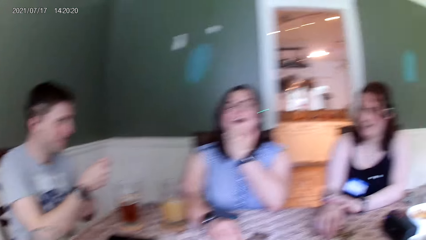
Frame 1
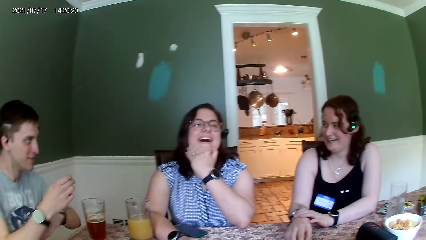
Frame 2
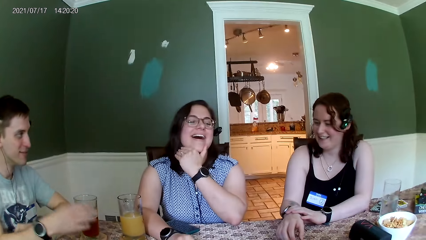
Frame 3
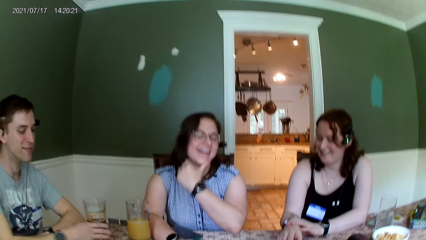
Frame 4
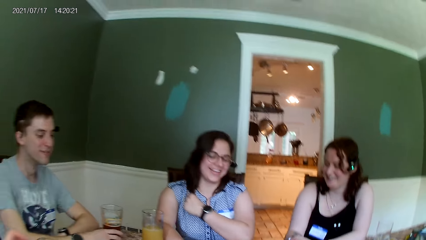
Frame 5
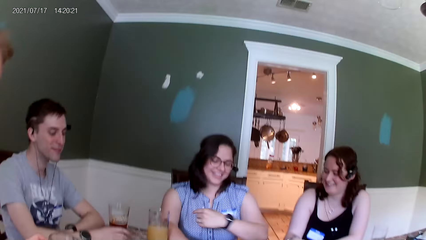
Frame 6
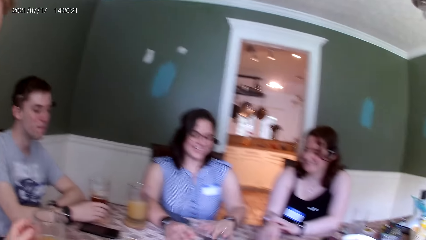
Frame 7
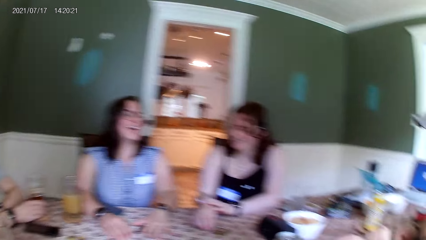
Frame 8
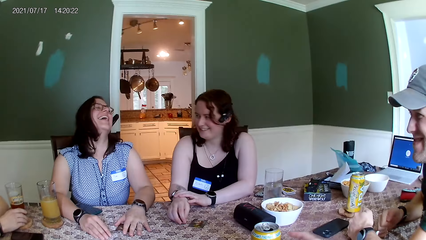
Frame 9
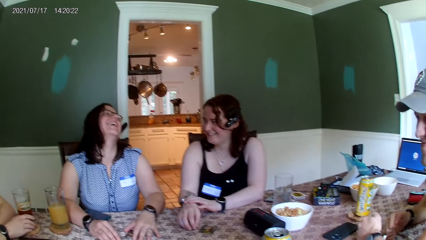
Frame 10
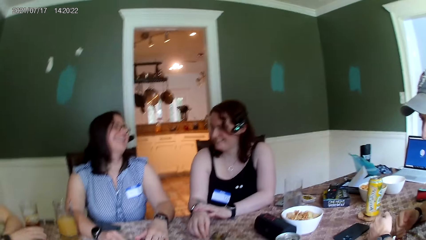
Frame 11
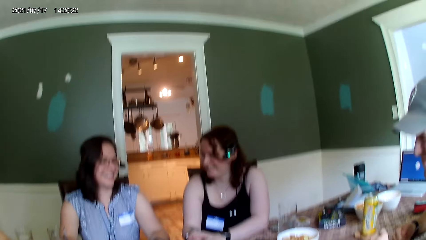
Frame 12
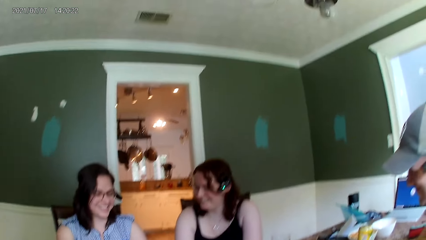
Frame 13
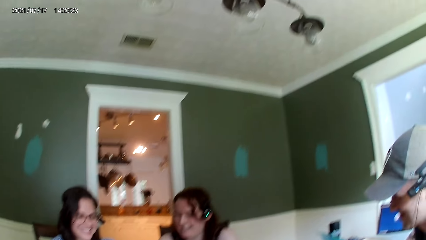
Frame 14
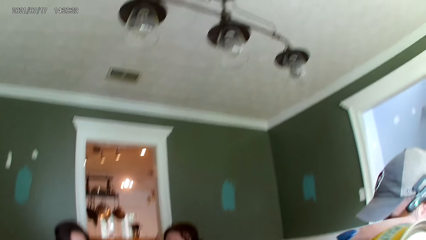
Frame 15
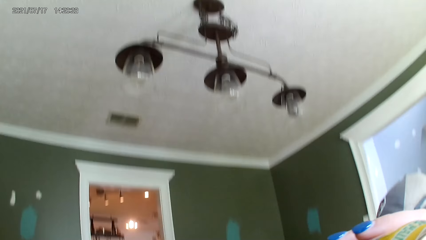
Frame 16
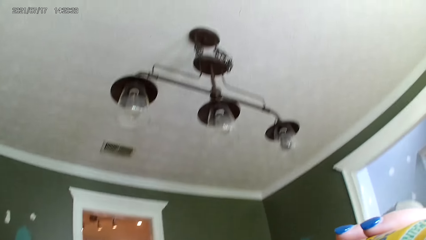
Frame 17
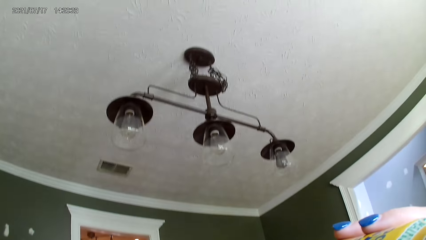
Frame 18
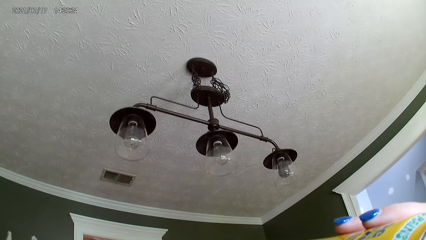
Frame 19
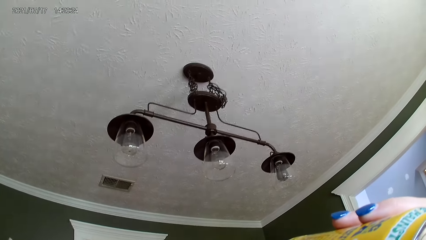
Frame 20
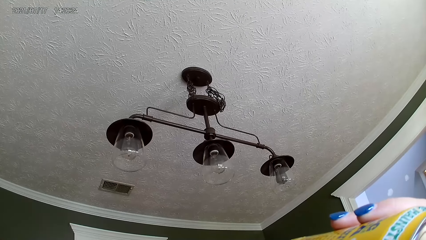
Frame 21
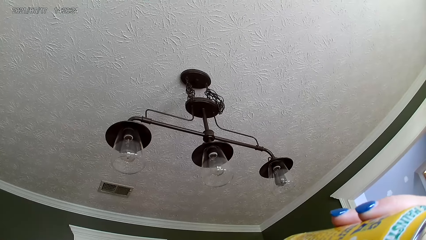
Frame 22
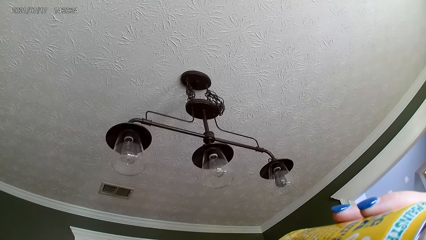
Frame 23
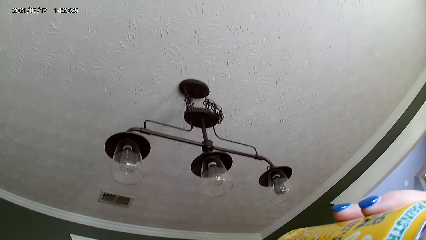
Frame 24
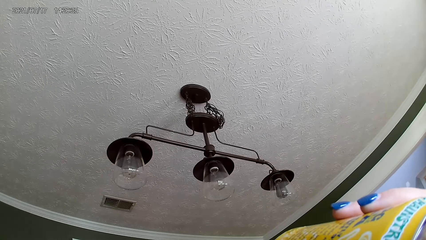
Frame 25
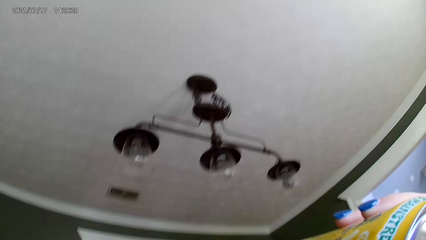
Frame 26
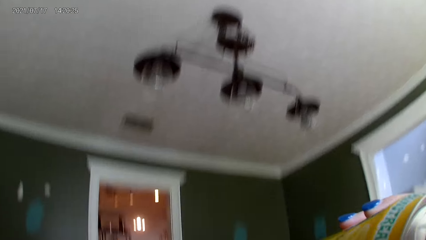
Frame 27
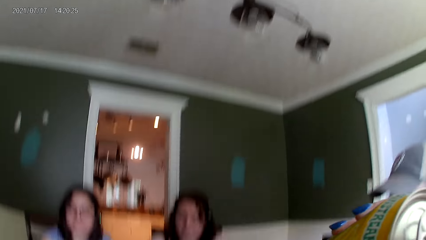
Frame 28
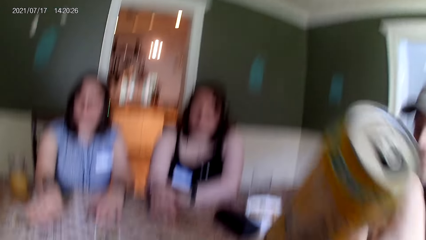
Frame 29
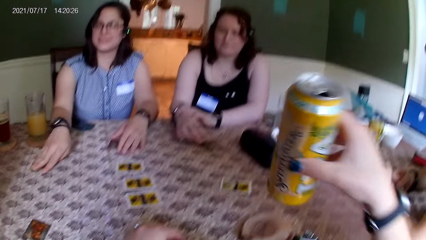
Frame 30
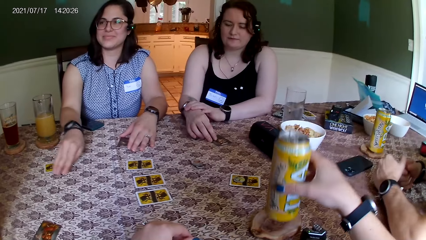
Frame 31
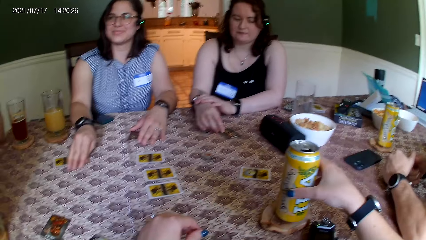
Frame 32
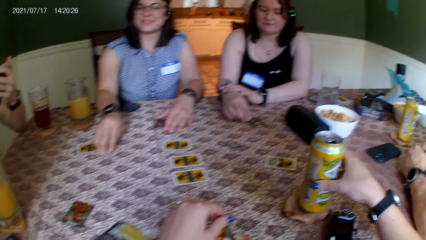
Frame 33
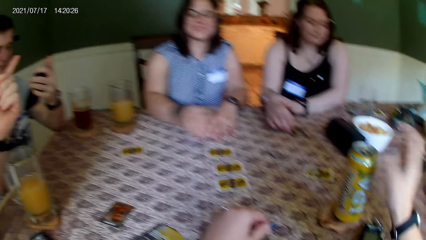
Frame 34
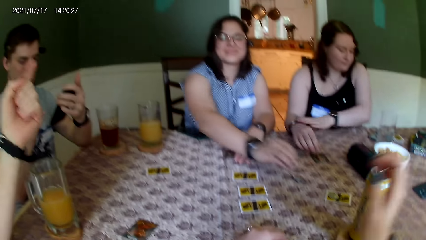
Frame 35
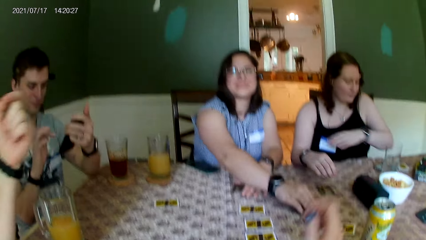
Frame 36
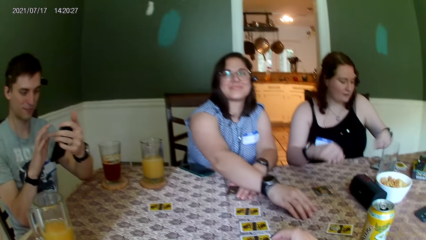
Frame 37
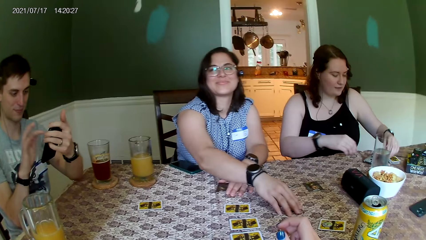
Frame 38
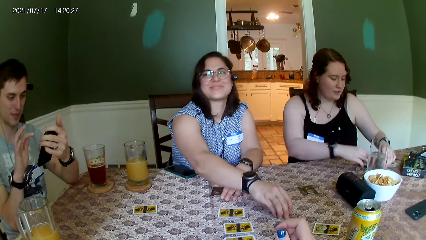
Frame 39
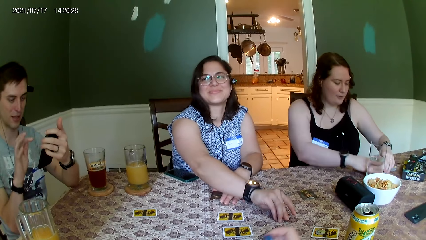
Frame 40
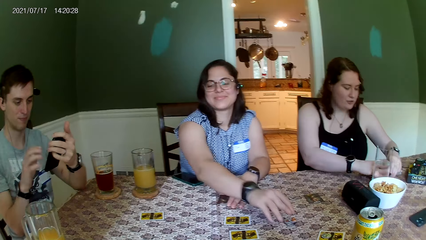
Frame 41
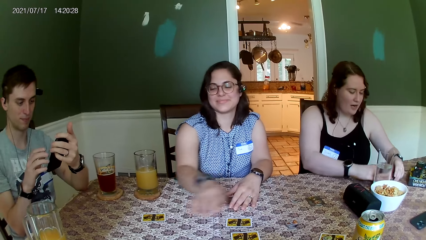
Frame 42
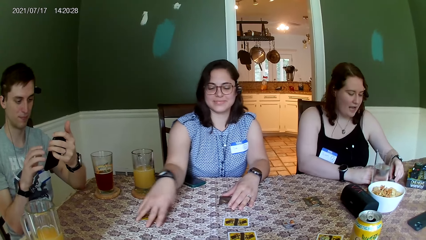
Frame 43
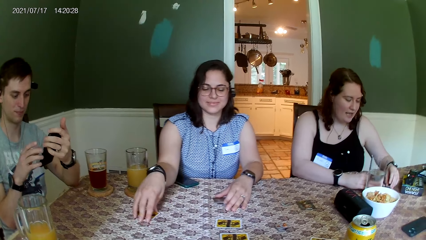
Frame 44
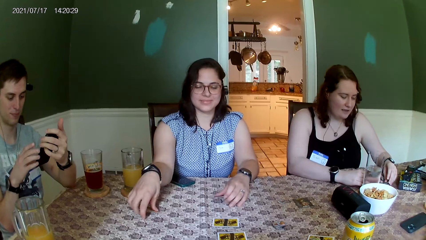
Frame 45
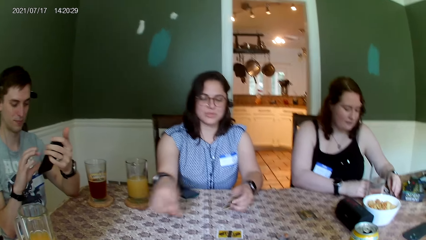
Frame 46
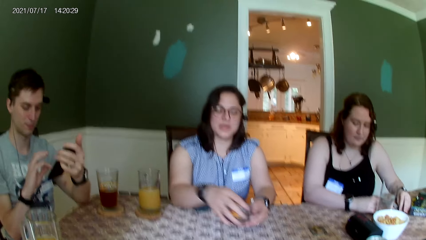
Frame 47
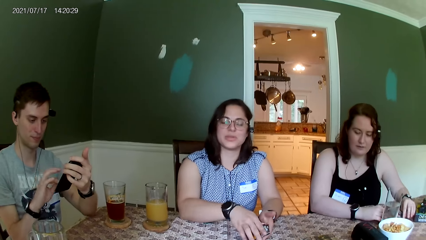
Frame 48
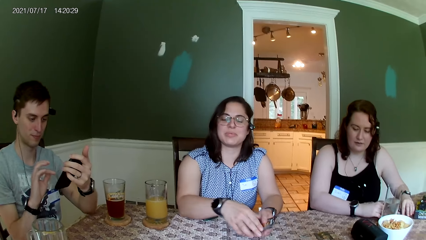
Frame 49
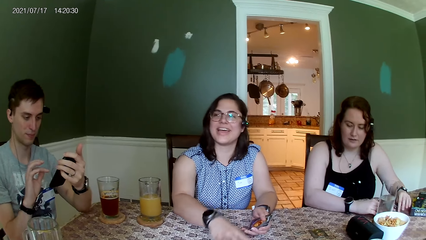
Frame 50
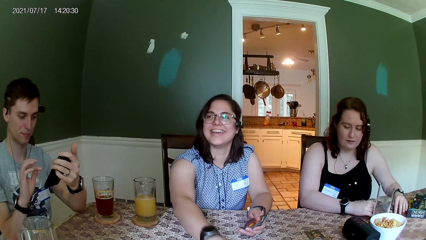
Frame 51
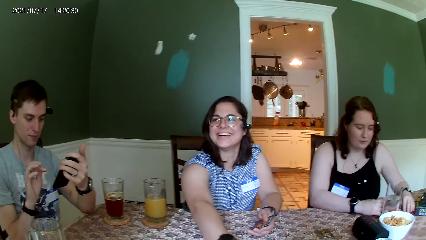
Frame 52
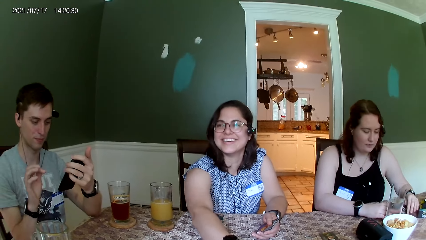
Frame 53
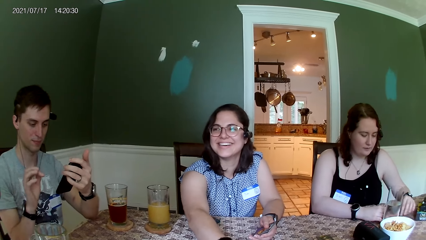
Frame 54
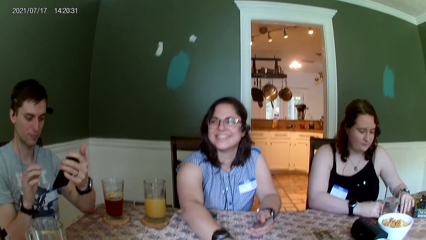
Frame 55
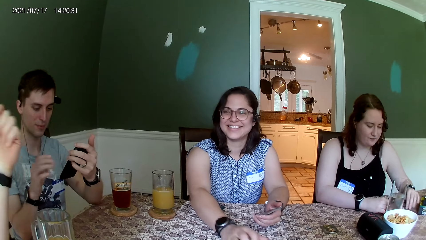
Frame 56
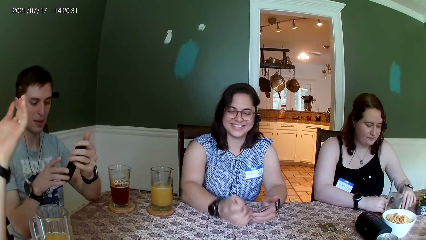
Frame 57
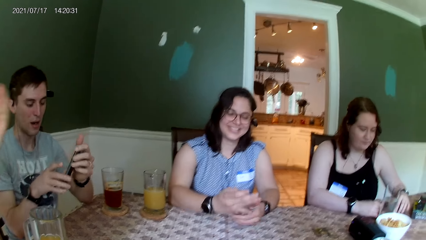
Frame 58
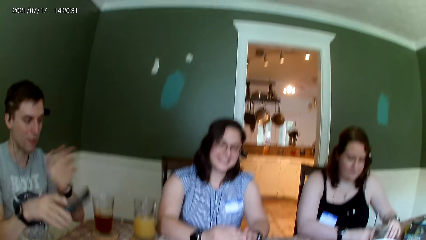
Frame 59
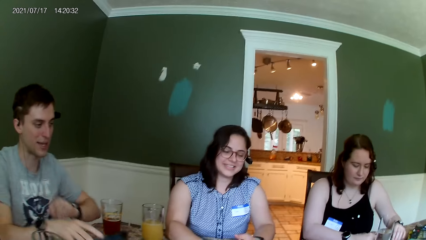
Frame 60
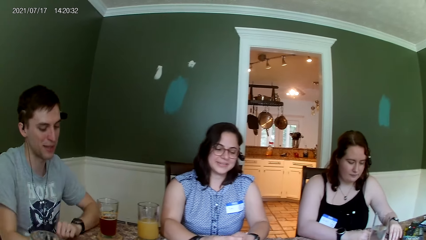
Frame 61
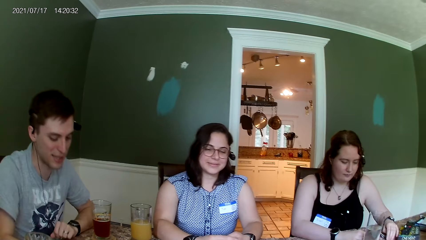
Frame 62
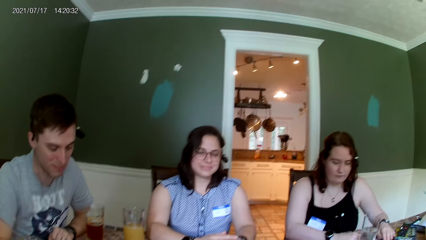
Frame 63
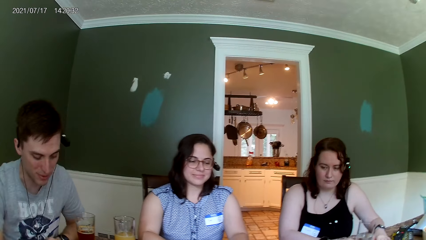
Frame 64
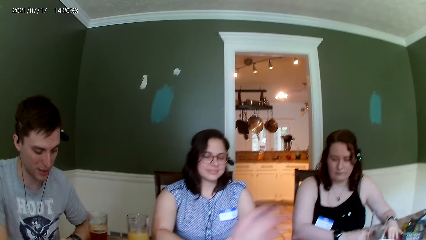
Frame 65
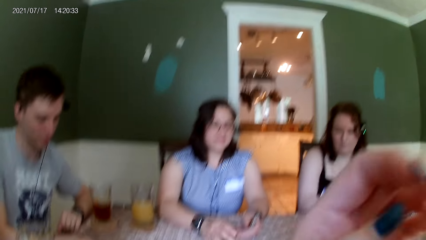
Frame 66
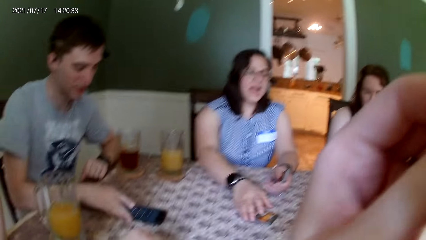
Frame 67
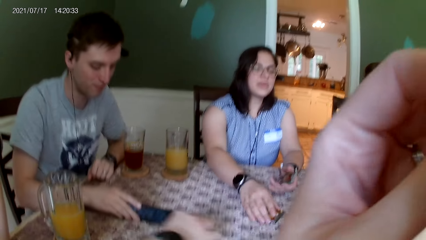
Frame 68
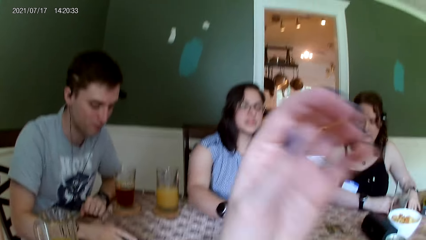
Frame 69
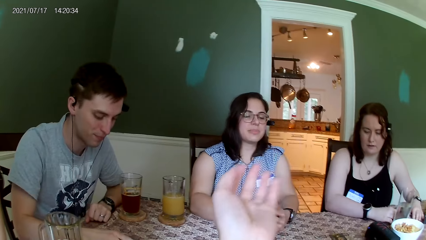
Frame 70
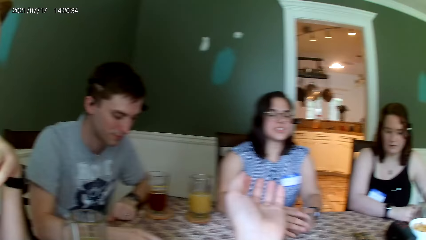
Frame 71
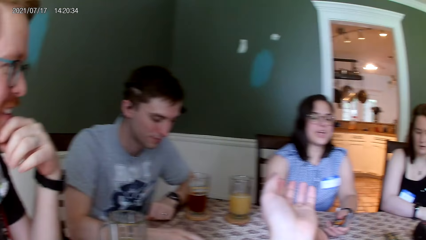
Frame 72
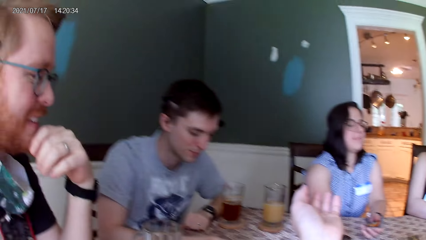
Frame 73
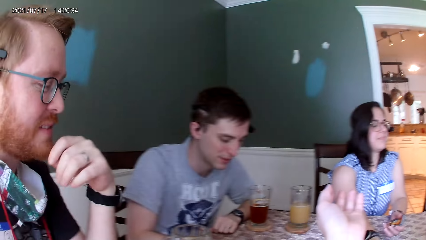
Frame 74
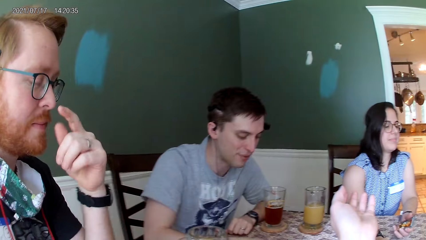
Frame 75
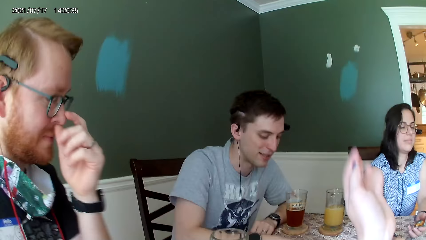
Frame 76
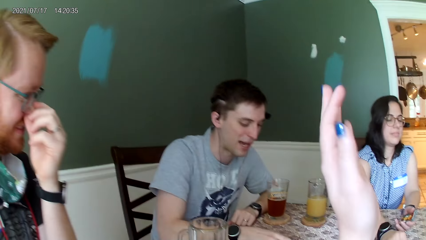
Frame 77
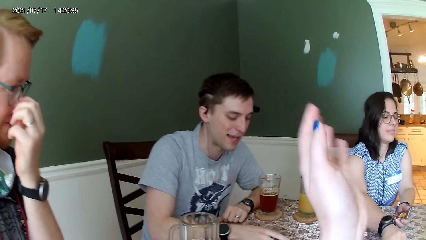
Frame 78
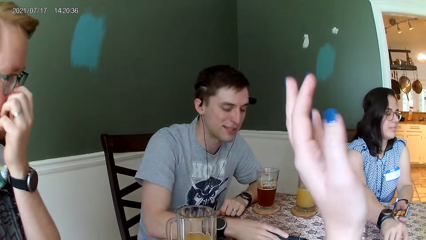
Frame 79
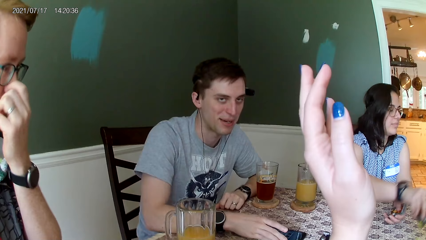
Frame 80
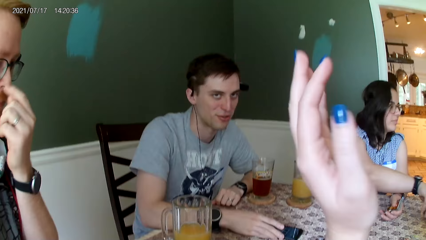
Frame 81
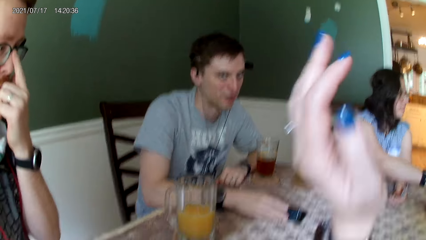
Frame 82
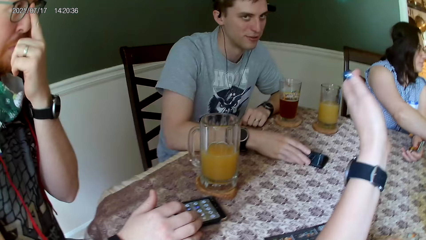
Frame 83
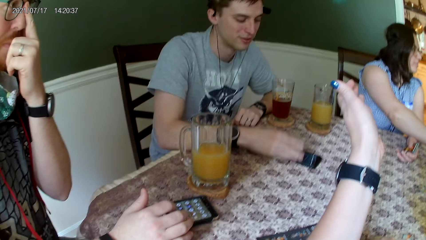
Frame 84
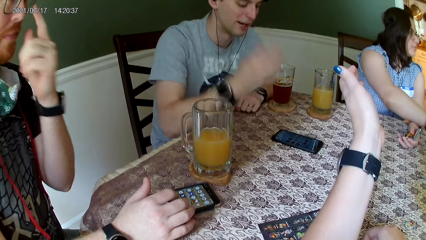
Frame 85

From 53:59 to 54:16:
The camera wearer takes a sip from the yellow can in her right hand. She converses with people. She places the yellow can in her right hand on a coaster on the table. She converses with people. A man speaks to the group of people at the table. The camera wearer interacts with the man and another man.
